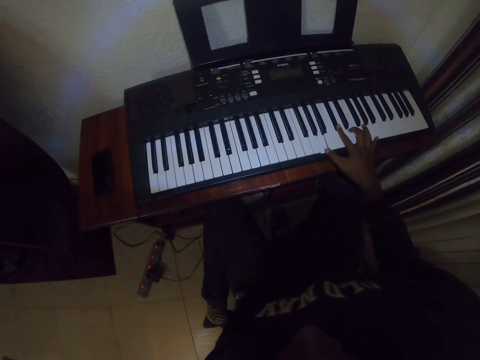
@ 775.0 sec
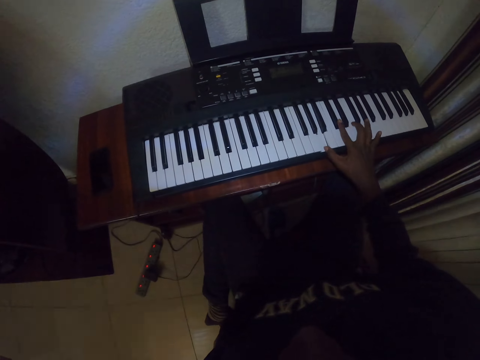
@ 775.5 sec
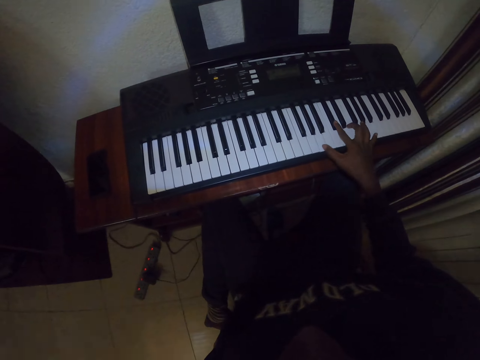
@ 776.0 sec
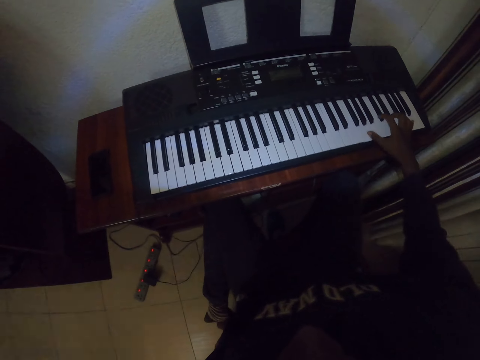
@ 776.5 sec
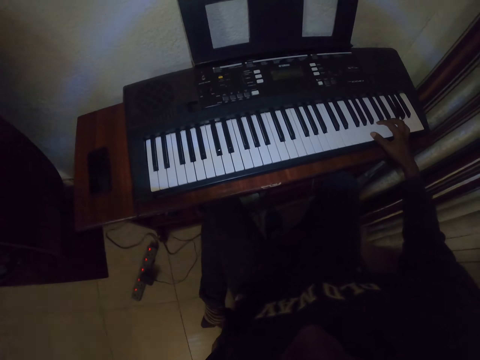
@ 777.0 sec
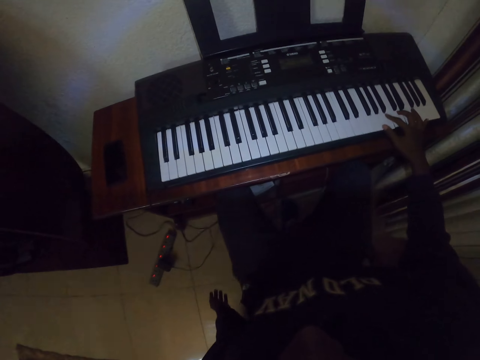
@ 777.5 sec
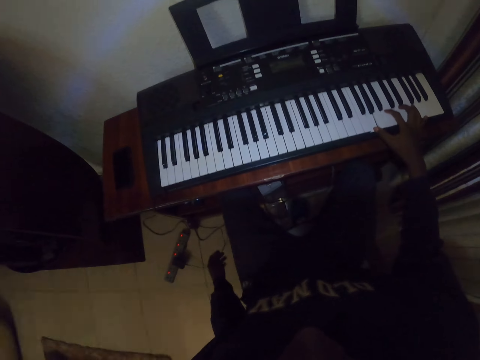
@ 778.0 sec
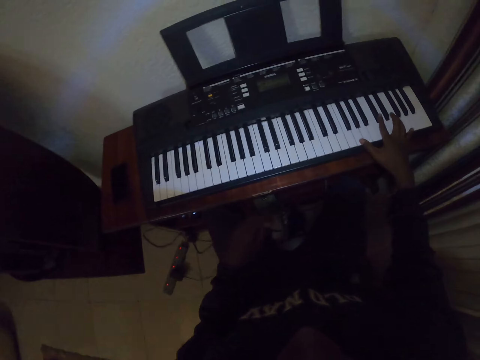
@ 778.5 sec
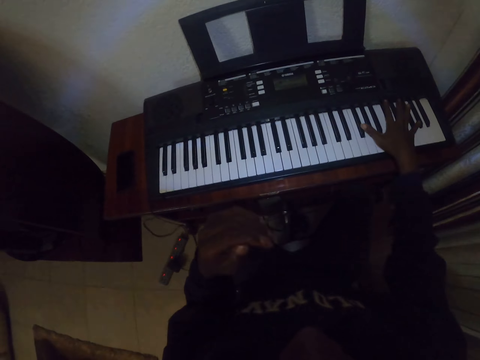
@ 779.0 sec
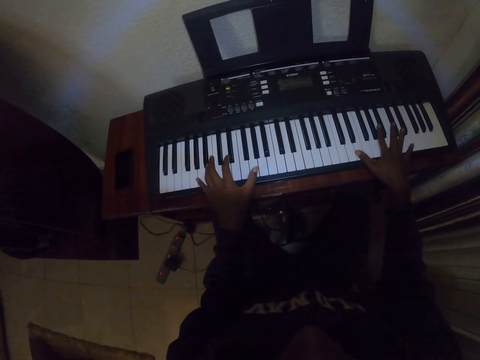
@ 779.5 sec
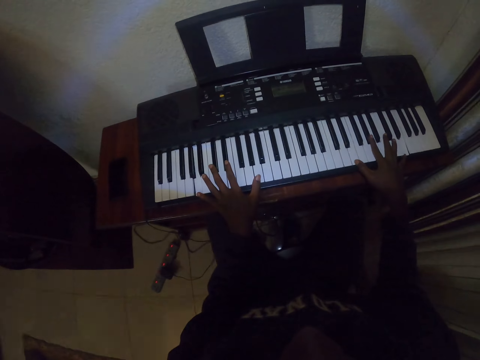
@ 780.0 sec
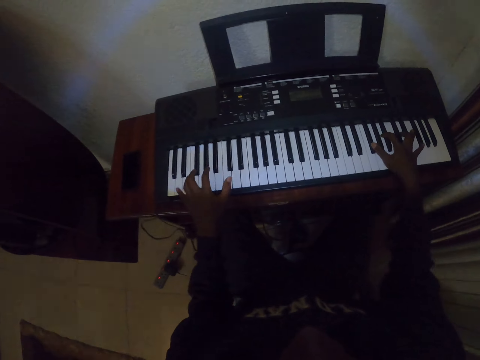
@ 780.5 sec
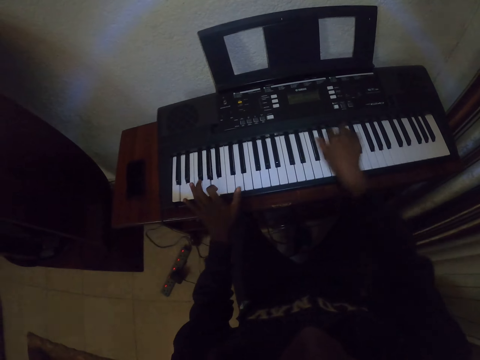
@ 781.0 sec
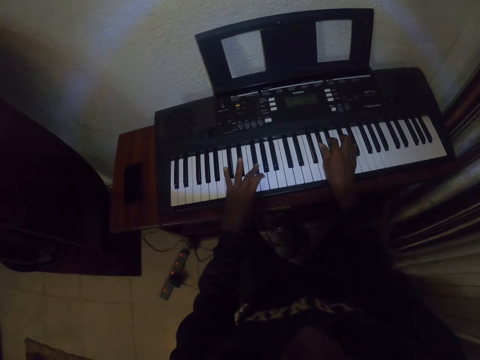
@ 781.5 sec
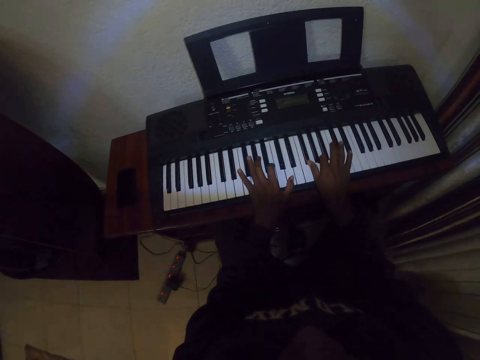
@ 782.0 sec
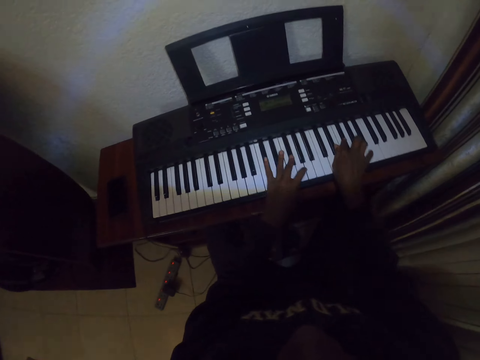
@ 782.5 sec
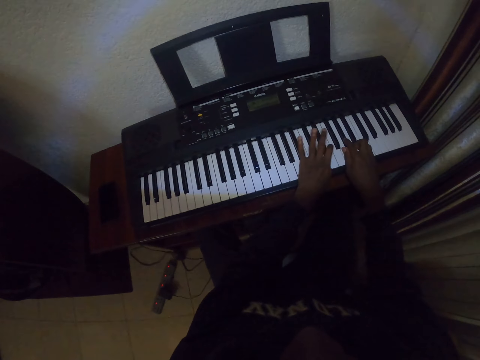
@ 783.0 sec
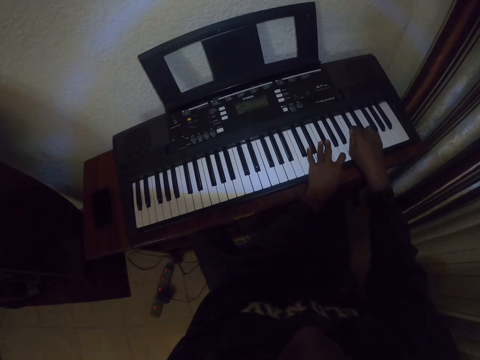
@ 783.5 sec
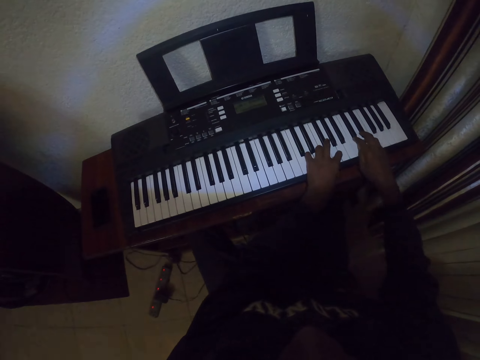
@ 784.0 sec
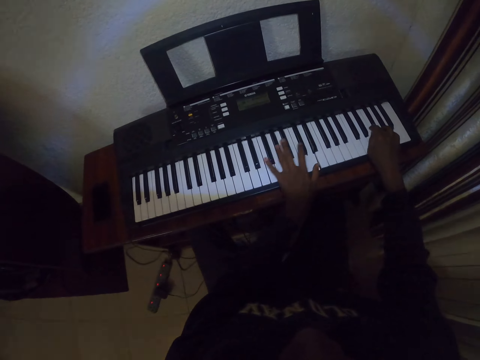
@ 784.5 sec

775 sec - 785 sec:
The camera wearer places the left hand on the lap. They play the piano keyboard.

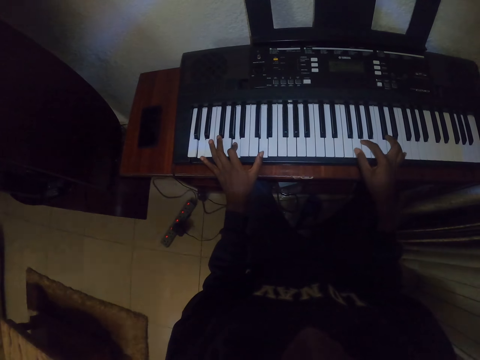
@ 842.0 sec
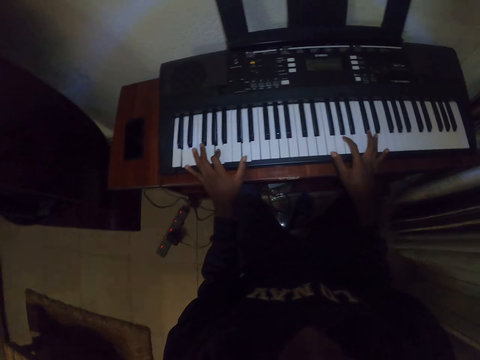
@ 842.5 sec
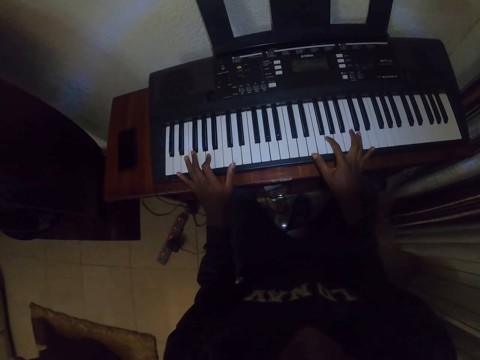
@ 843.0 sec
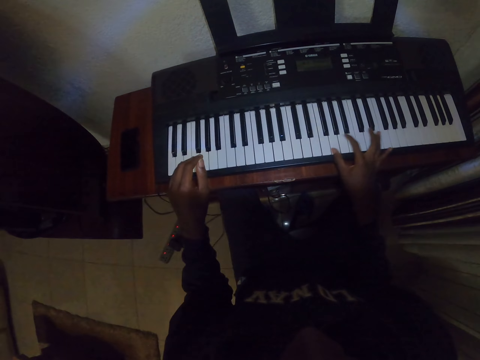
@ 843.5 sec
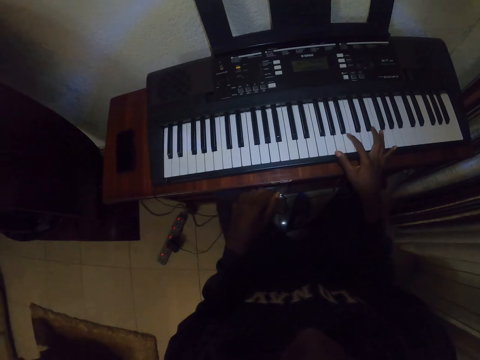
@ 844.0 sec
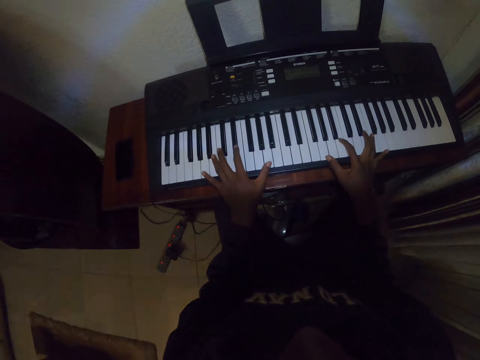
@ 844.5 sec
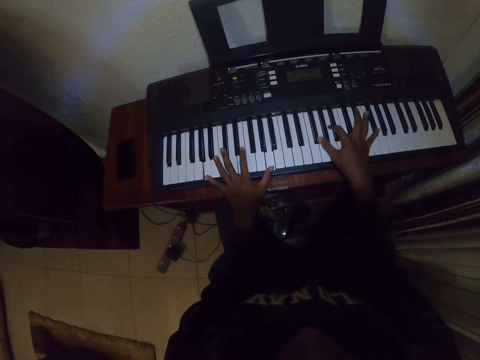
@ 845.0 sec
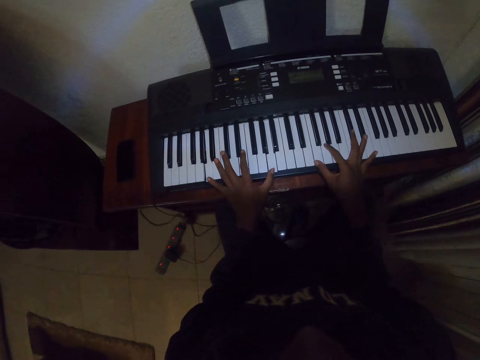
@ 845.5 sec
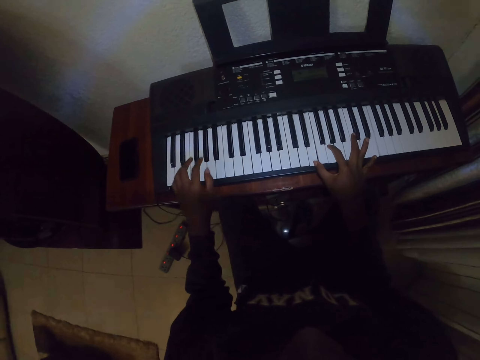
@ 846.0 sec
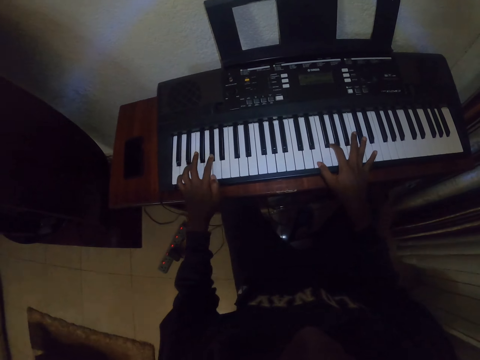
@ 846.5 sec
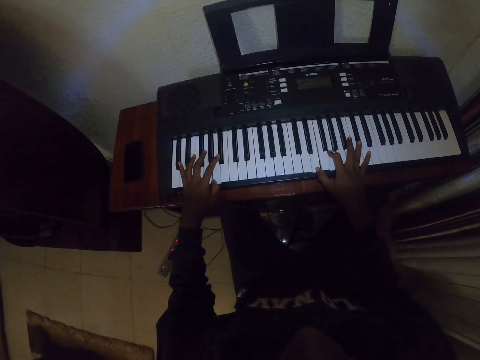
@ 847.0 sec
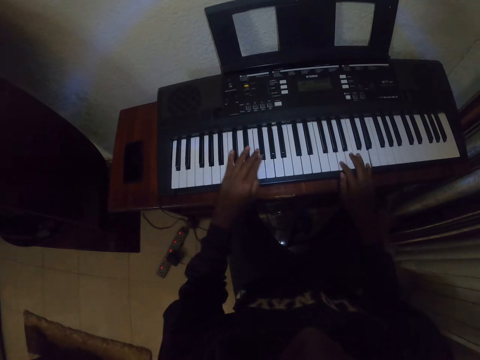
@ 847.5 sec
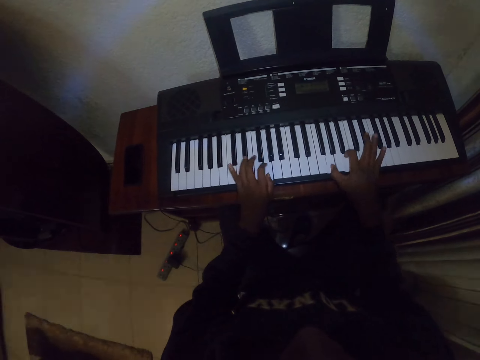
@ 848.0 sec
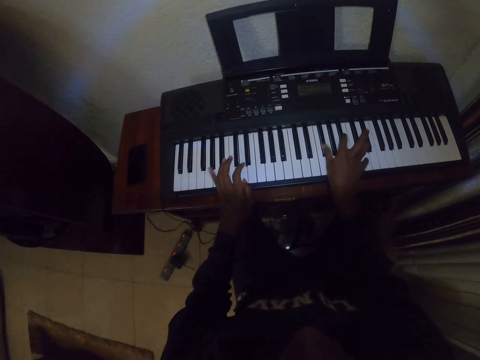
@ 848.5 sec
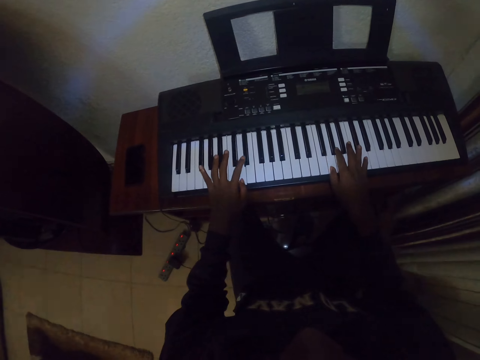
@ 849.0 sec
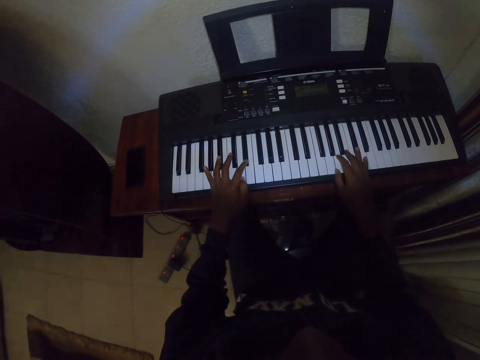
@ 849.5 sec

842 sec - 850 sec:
The camera wearer moves the left hand. They play the piano.

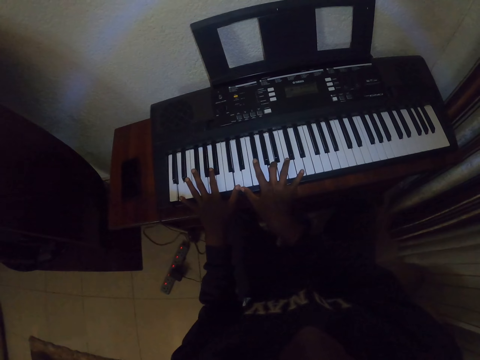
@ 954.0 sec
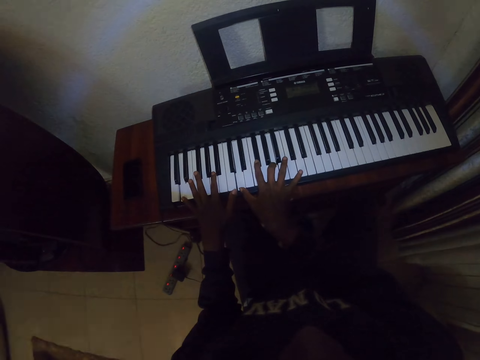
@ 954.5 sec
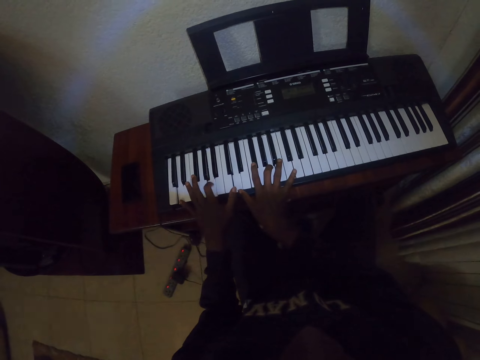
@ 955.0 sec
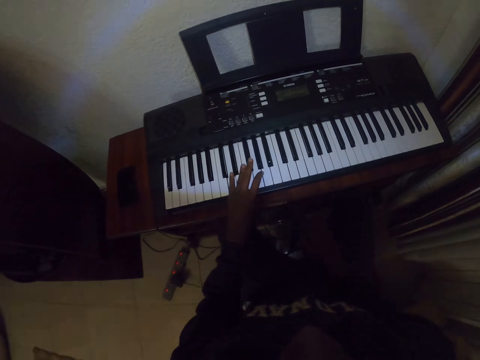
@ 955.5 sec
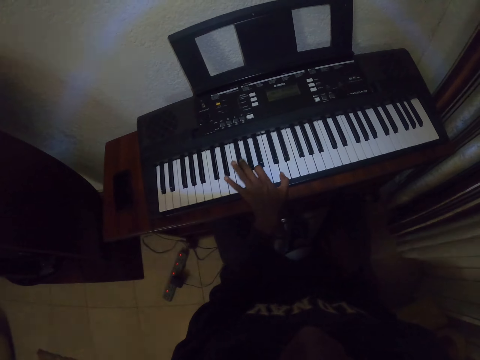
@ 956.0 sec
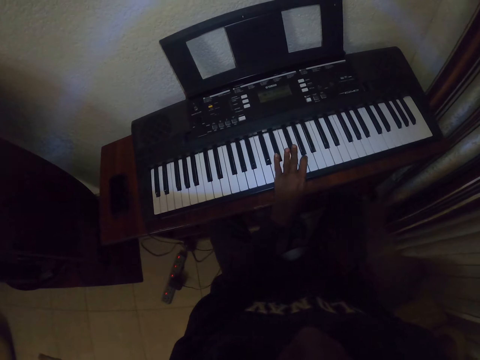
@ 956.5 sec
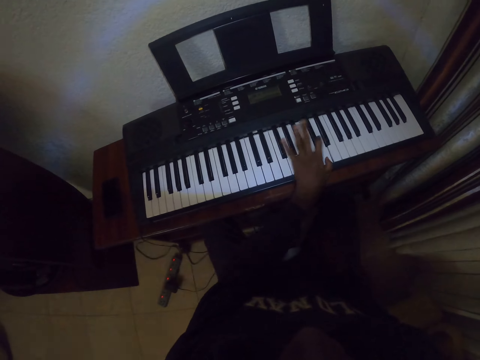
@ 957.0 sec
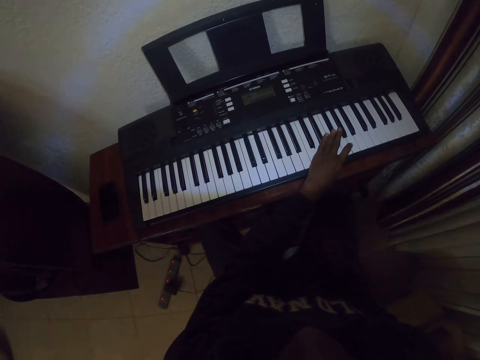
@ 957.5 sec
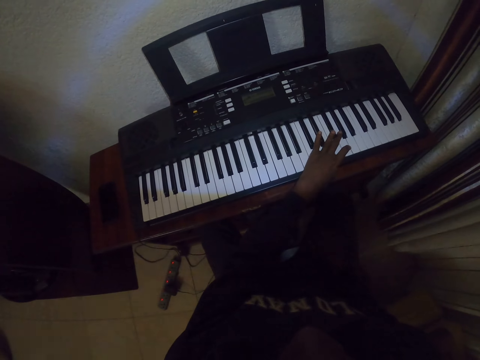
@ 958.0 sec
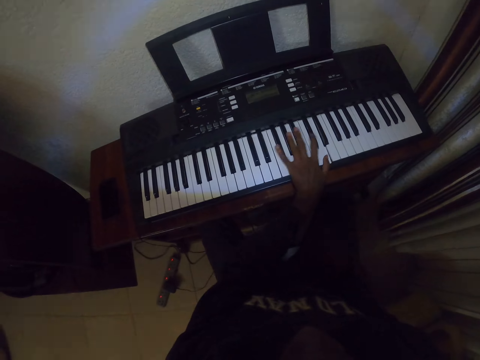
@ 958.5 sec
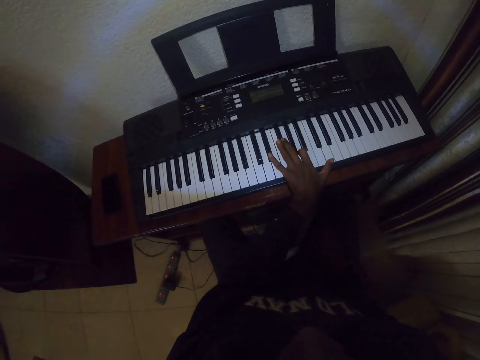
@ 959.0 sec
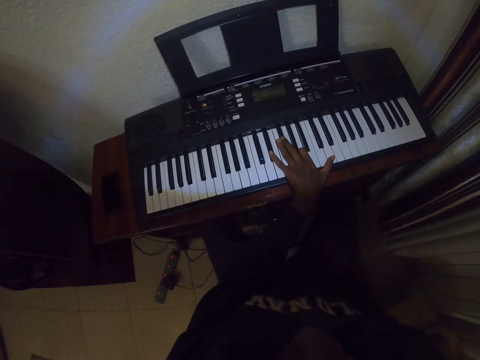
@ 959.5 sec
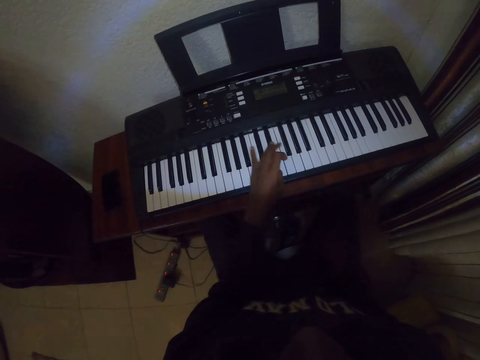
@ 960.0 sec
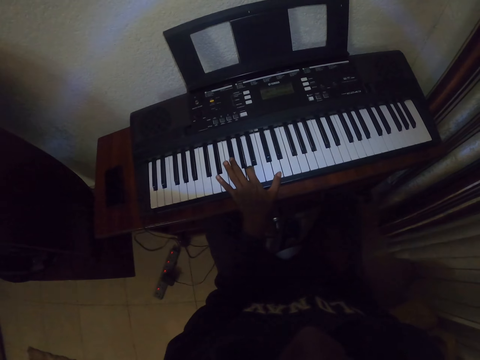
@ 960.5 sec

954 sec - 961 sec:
The camera wearer pulls back the right hand. They play the piano.

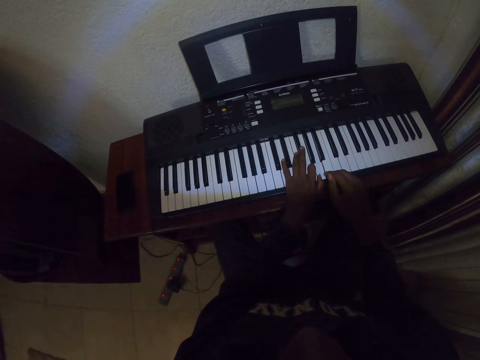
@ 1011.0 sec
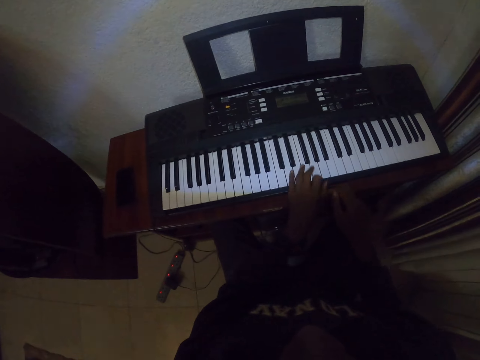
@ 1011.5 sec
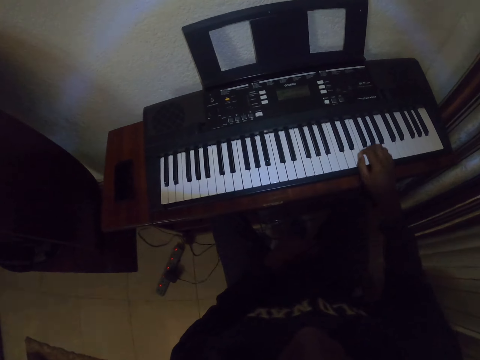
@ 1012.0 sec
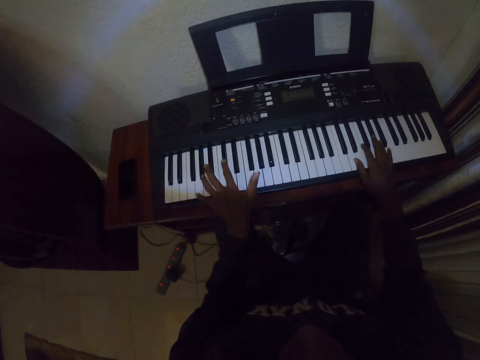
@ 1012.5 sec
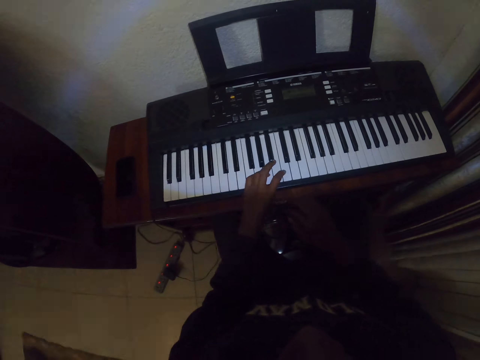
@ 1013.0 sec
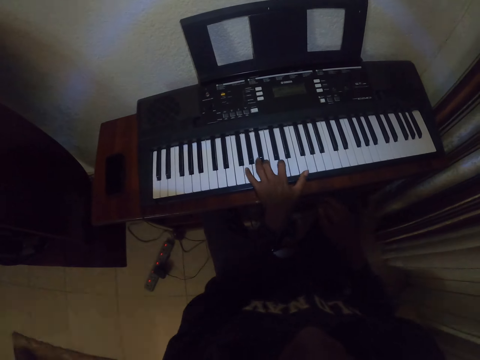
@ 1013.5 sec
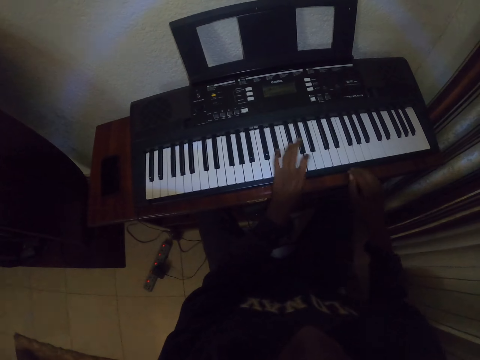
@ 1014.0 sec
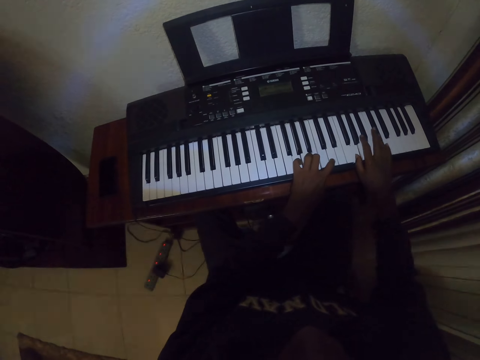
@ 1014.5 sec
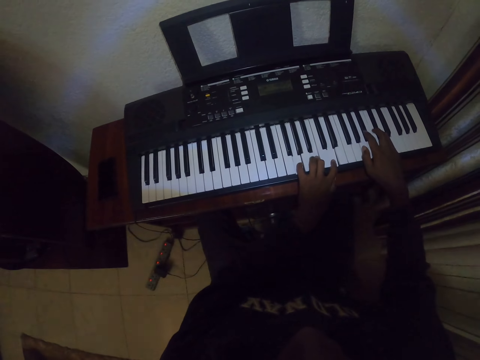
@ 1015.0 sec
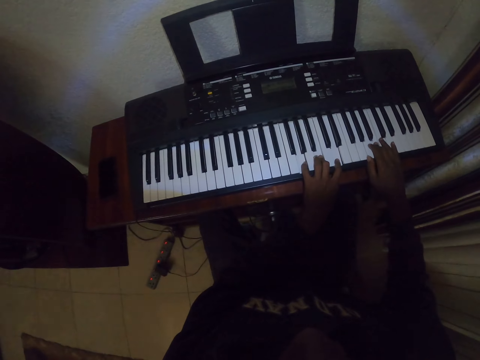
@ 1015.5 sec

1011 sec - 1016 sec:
The camera wearer moves both hands. They play piano.
